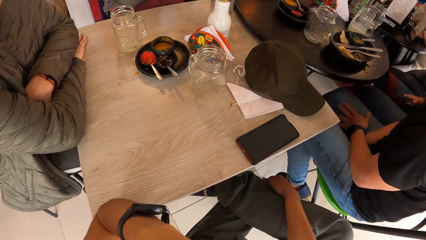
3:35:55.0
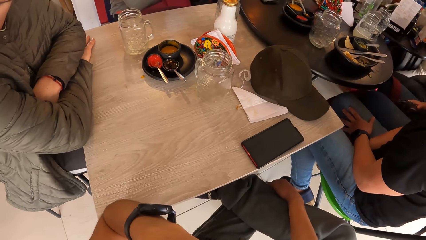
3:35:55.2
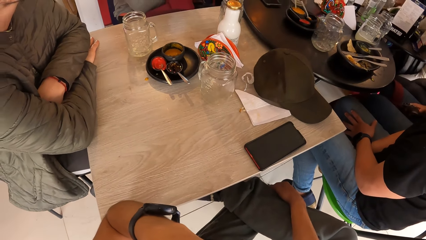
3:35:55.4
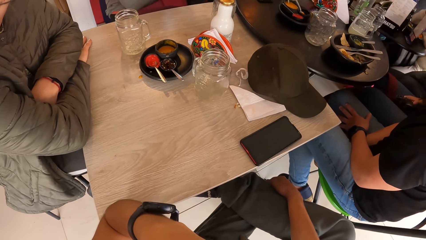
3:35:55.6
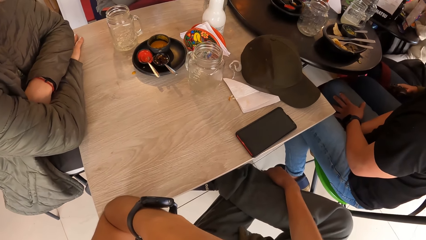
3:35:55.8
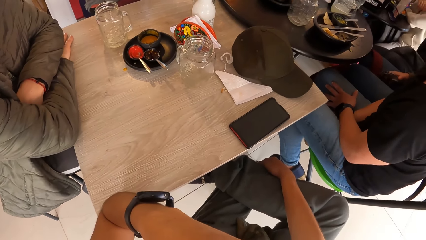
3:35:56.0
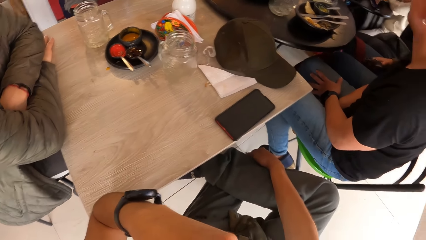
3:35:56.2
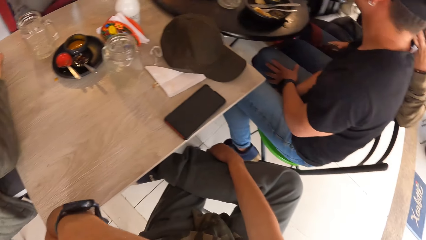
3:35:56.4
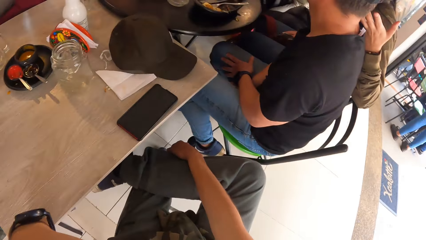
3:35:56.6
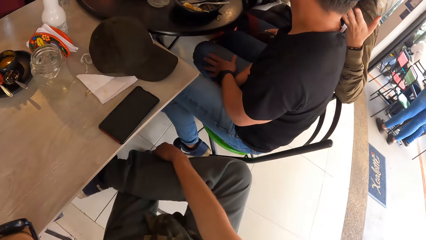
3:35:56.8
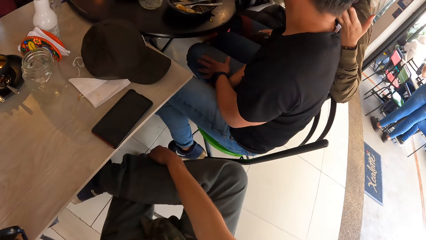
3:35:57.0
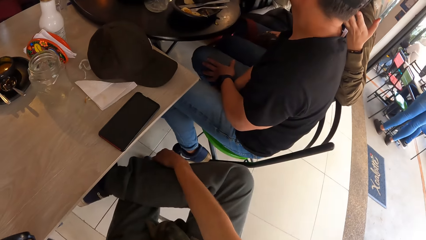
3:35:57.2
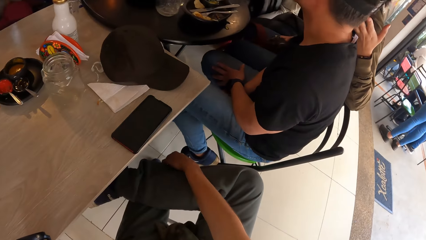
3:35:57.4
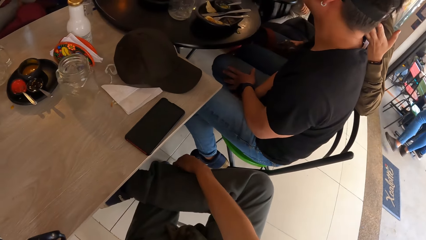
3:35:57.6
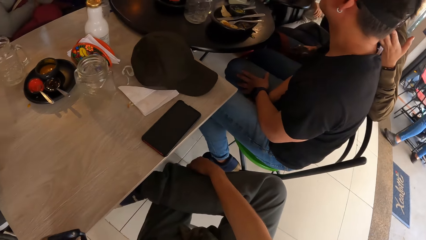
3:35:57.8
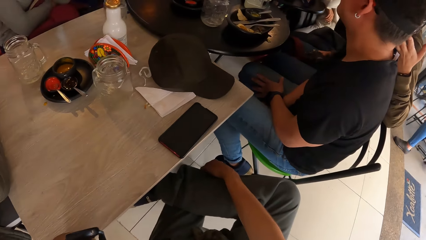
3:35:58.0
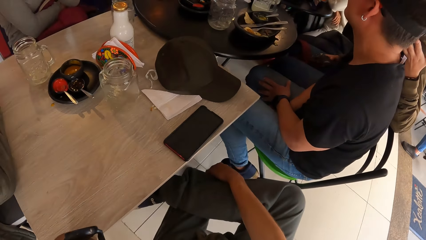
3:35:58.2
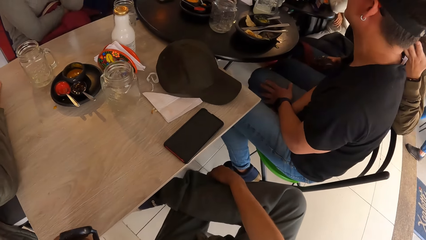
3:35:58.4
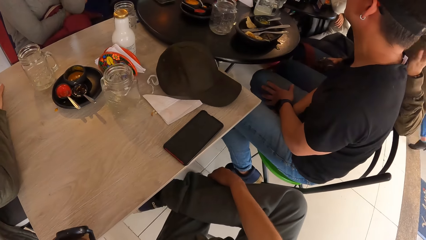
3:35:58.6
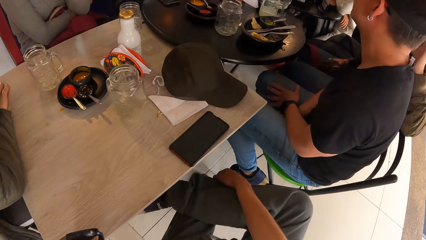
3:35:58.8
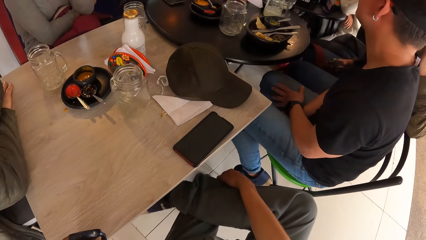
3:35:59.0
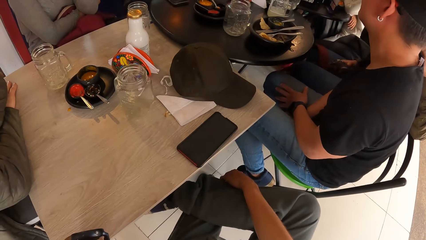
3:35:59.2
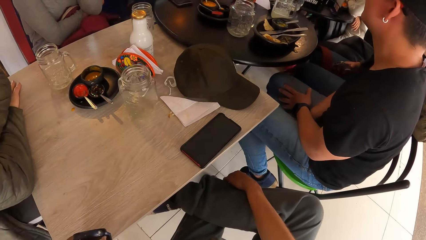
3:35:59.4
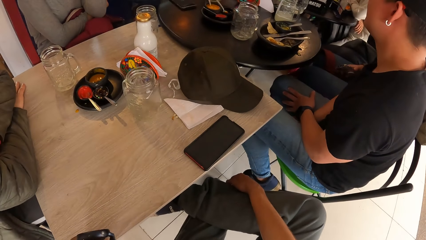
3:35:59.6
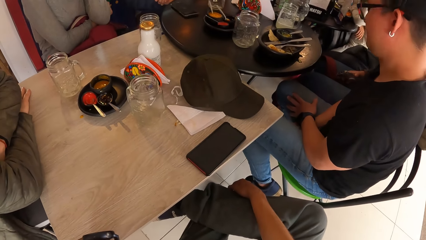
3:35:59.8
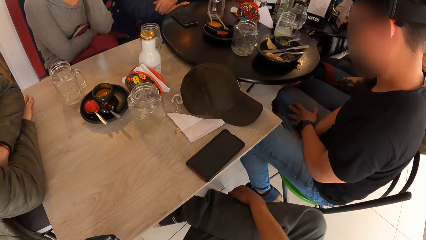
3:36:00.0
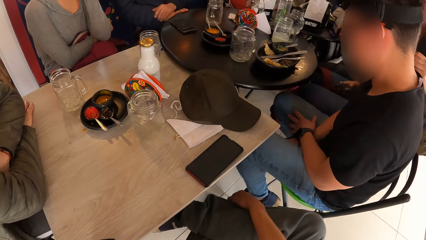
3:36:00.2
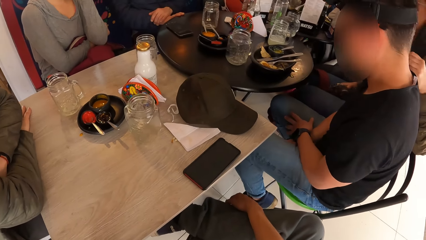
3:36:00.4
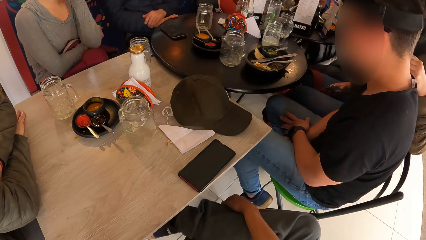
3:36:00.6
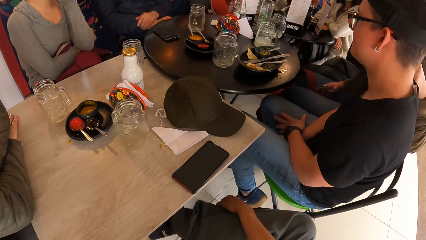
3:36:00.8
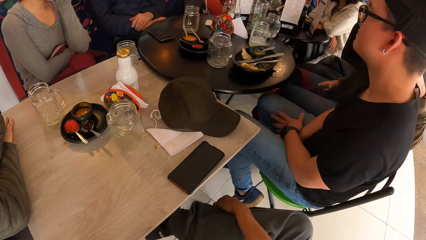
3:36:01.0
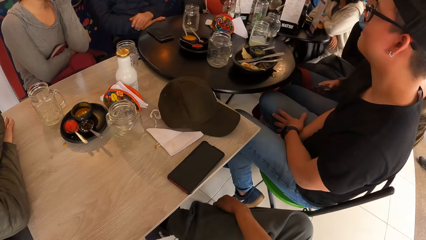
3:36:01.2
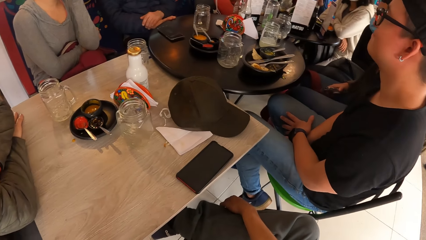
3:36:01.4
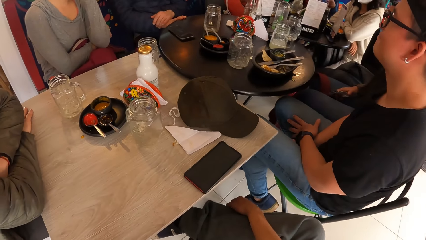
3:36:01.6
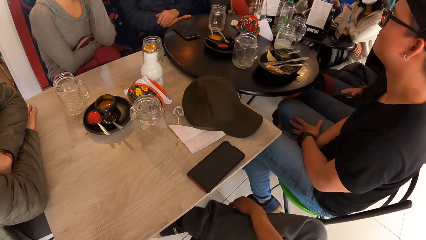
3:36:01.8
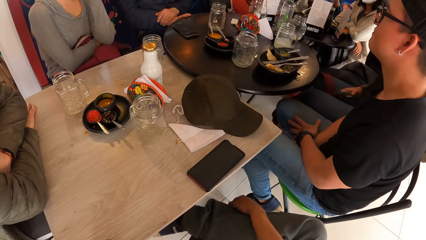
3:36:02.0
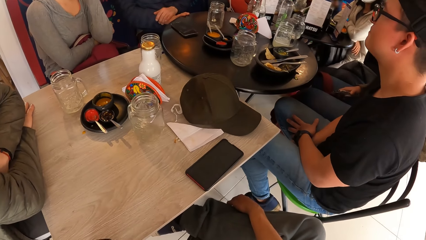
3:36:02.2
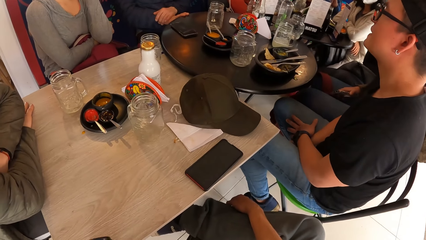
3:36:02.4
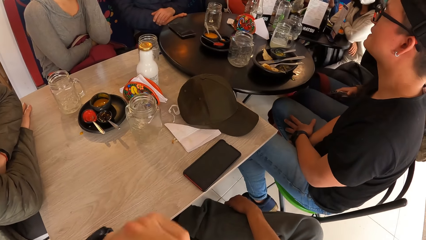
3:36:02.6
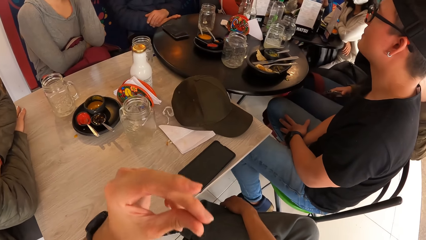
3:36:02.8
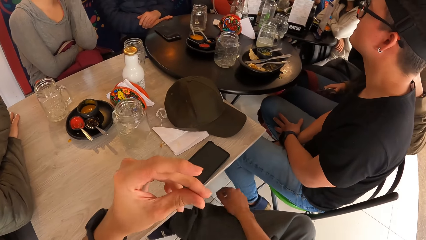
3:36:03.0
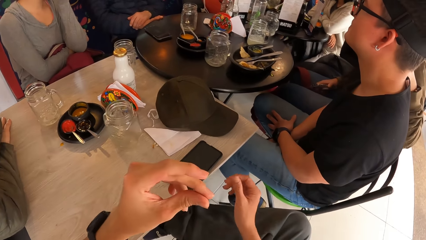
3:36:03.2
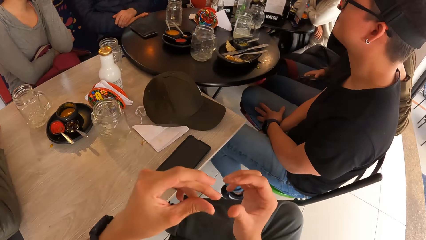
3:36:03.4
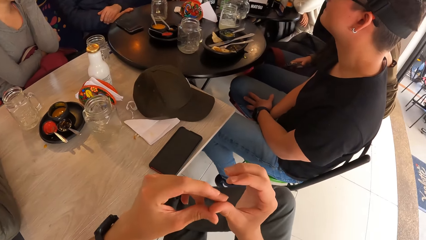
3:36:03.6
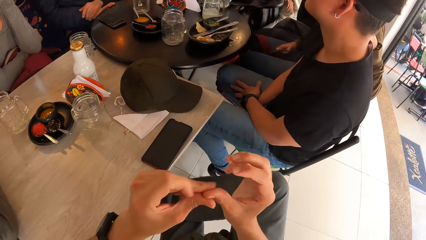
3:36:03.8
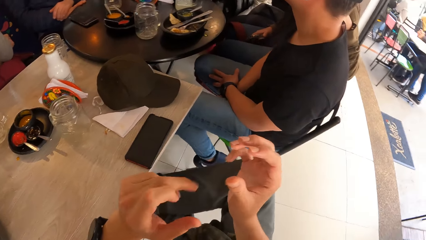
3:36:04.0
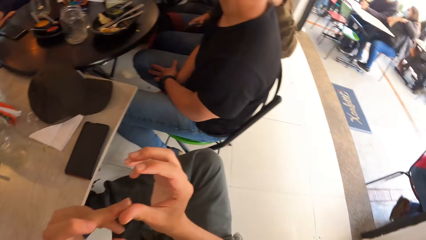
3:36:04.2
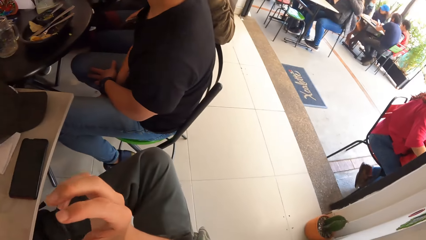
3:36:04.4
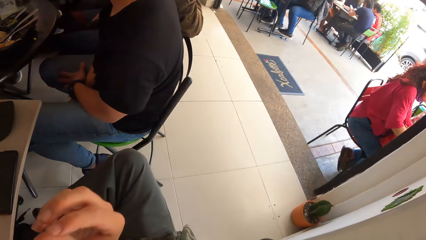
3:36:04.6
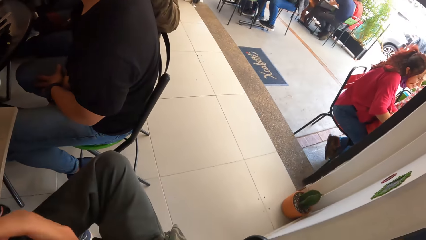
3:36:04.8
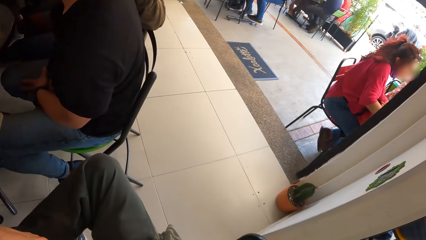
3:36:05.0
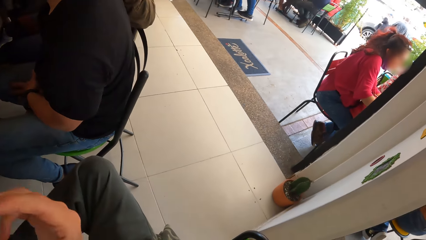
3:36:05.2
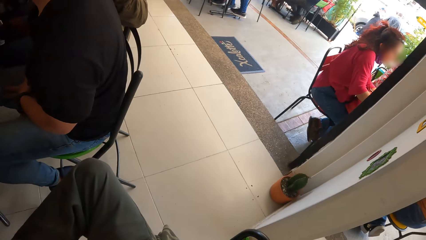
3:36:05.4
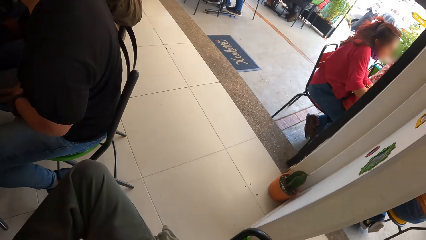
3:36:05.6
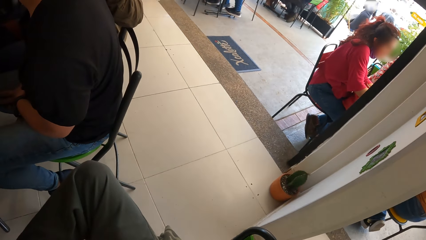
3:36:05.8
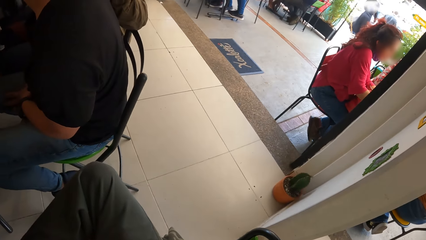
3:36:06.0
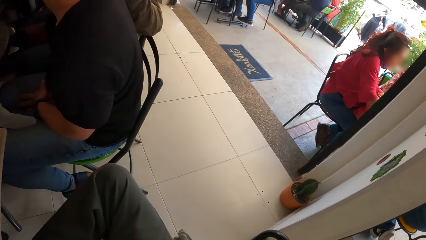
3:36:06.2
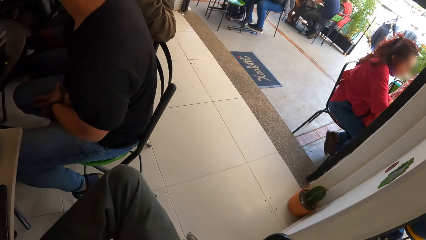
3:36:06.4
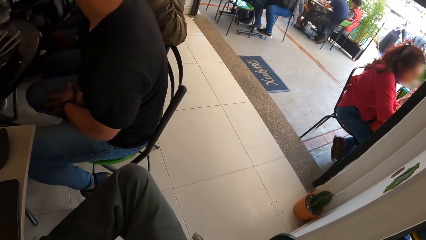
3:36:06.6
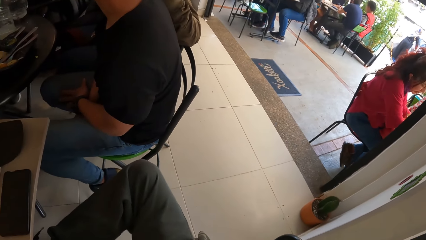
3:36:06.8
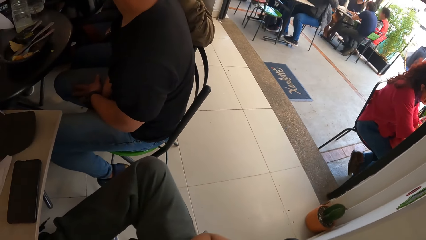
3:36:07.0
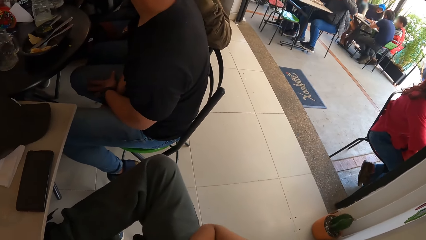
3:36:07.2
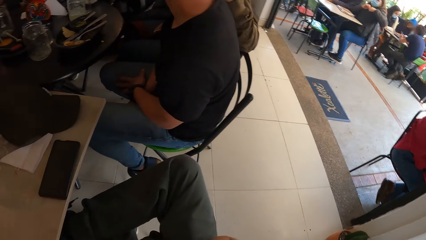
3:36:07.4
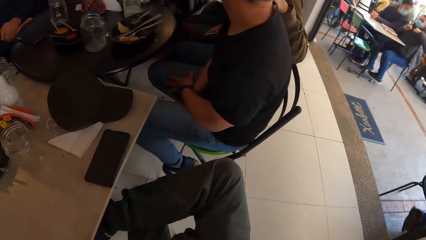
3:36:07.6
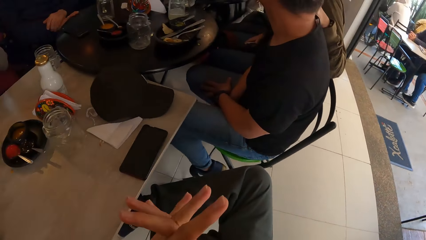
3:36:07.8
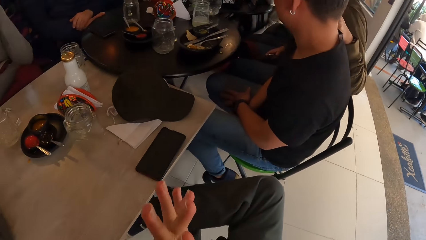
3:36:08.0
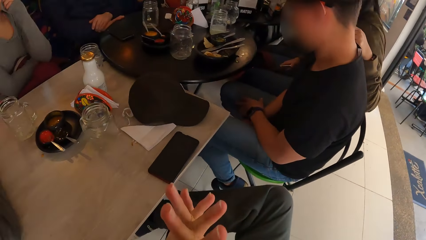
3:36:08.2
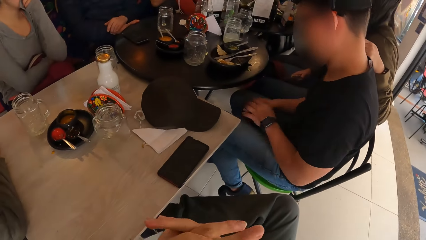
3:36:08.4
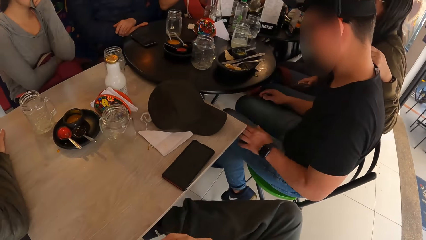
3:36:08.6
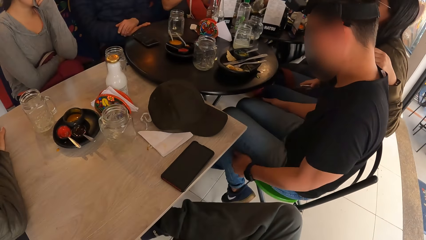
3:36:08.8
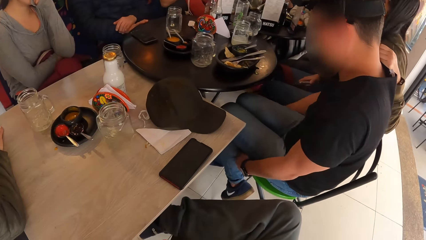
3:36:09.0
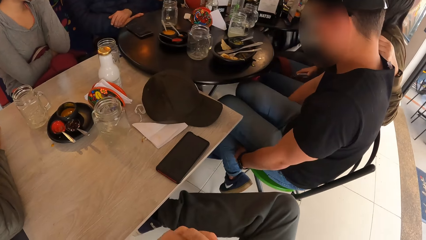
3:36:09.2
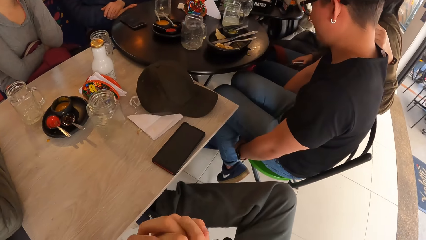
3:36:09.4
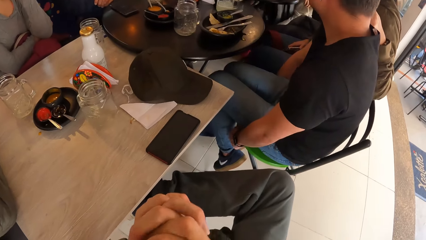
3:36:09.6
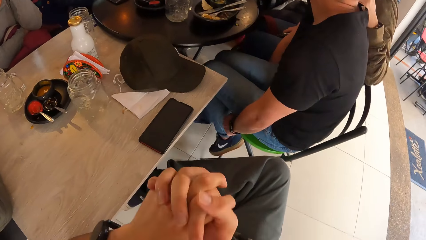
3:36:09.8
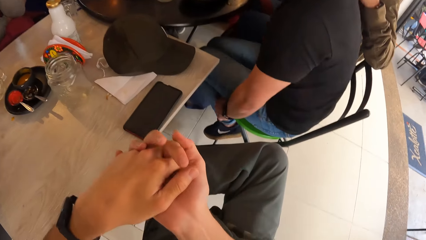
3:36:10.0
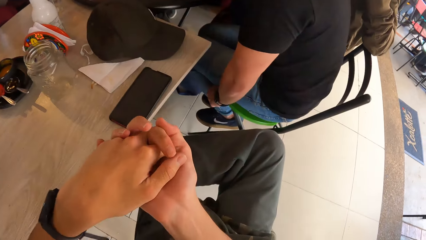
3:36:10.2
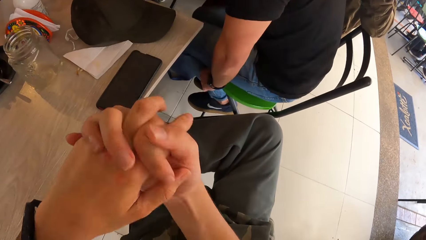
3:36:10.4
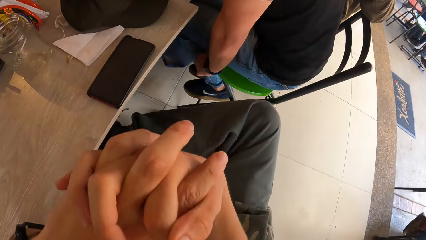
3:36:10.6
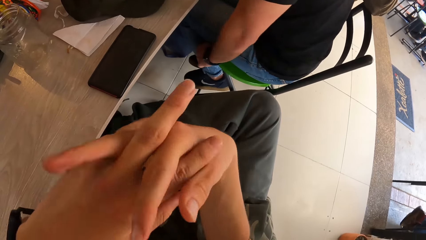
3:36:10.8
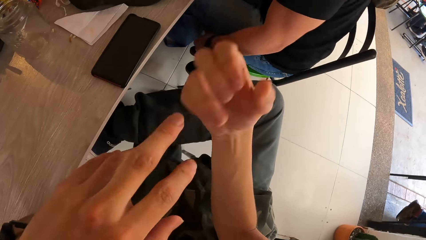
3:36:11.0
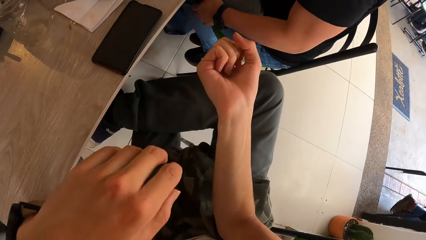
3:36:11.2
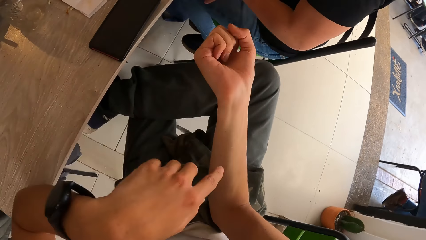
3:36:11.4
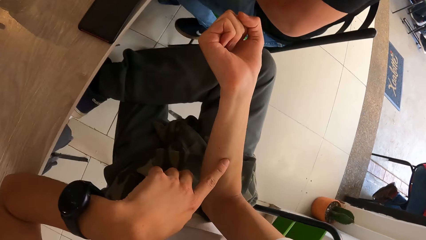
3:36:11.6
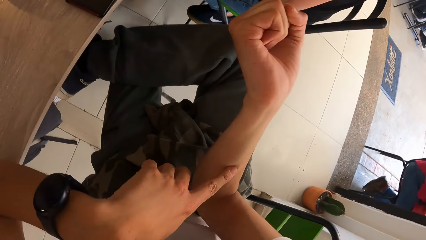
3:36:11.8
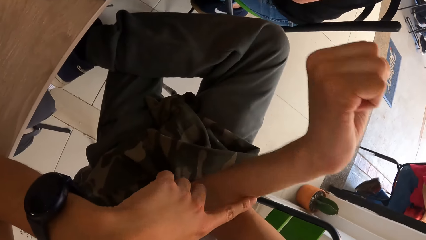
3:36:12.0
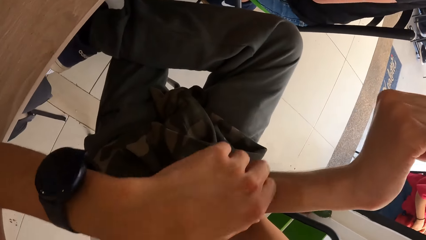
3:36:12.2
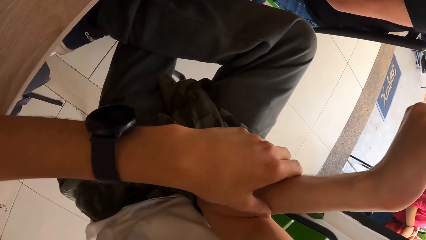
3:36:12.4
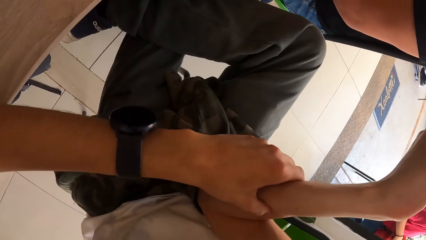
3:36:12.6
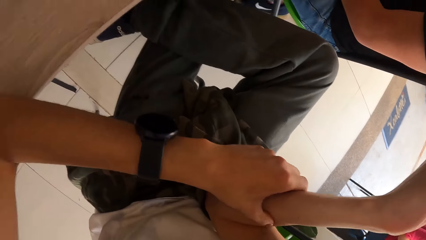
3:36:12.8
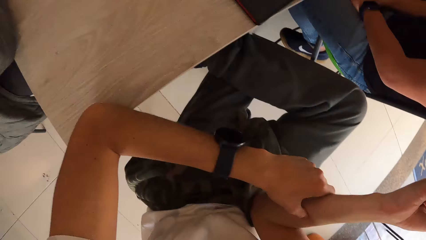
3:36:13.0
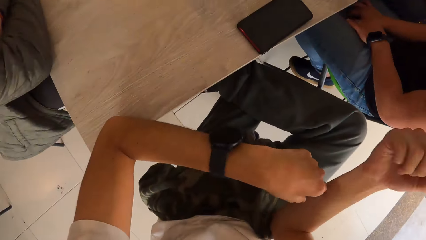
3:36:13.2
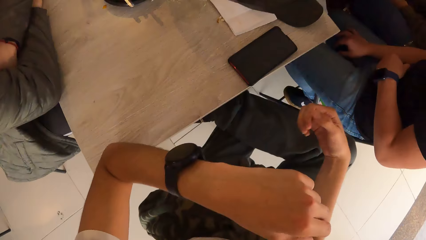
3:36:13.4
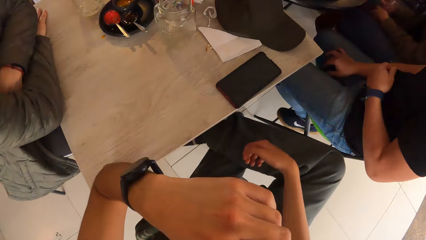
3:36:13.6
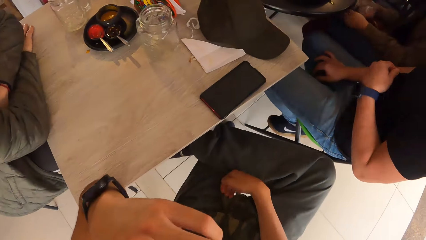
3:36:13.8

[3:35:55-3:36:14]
The camera wearer rubs fingers. He cleans his left hand with his right hand. He looks around. He straightens hands. A man repositions himself on a chair at the table with both hands. The camera wearer touches his right hand with his left hand. He straightens a hand.
